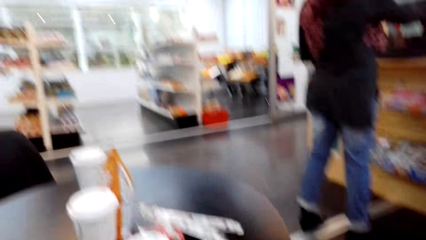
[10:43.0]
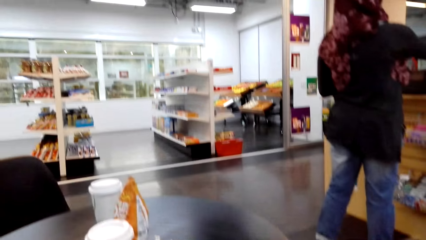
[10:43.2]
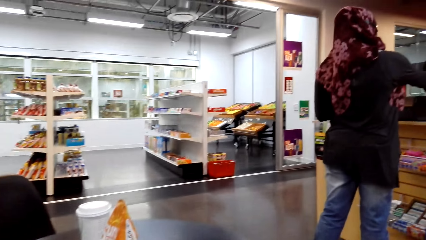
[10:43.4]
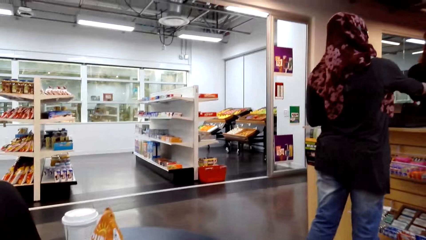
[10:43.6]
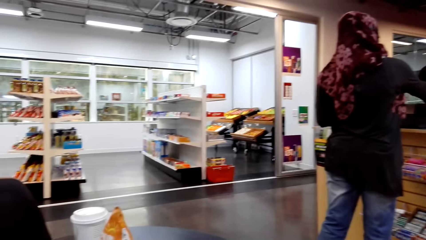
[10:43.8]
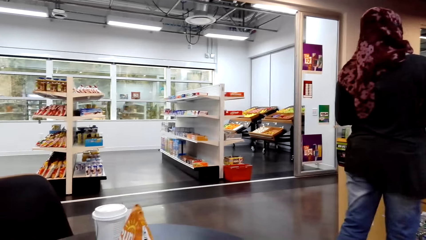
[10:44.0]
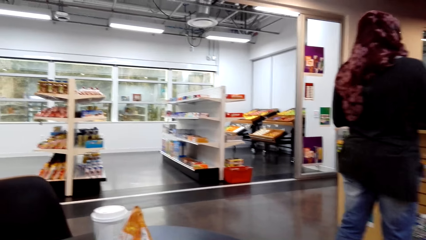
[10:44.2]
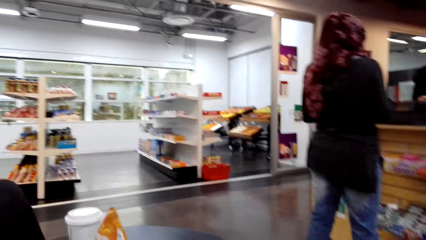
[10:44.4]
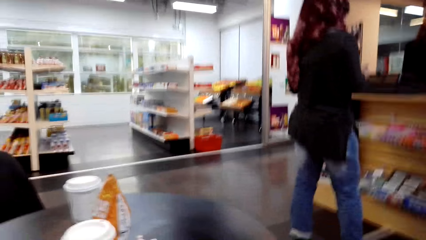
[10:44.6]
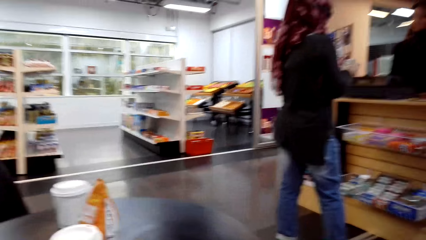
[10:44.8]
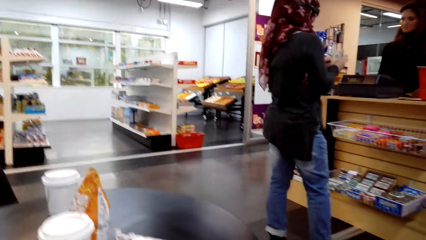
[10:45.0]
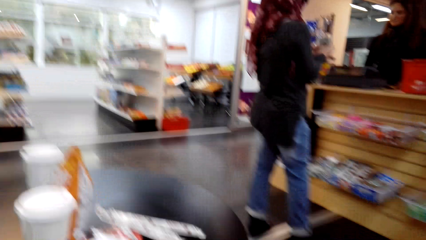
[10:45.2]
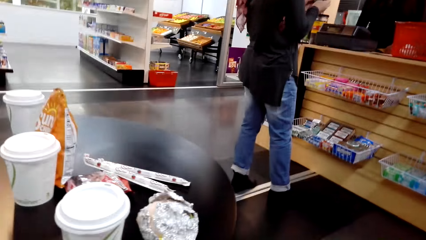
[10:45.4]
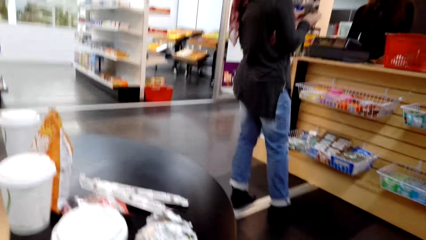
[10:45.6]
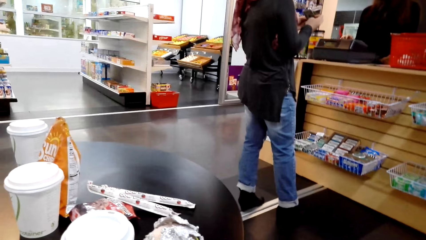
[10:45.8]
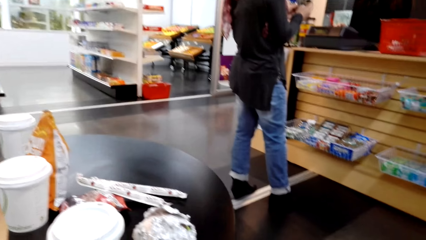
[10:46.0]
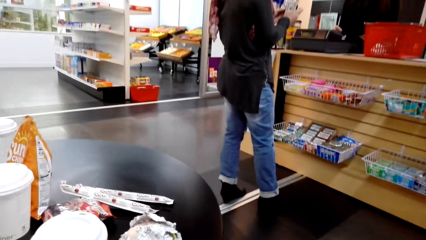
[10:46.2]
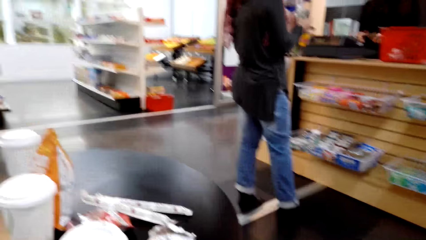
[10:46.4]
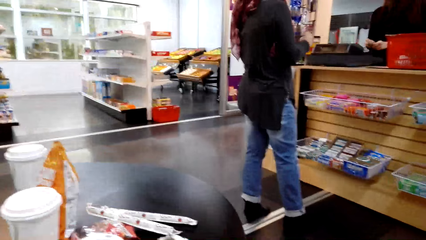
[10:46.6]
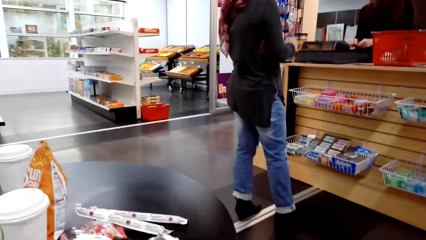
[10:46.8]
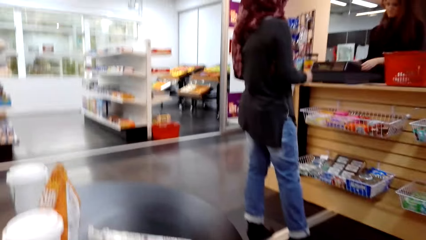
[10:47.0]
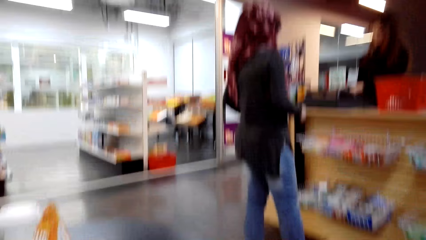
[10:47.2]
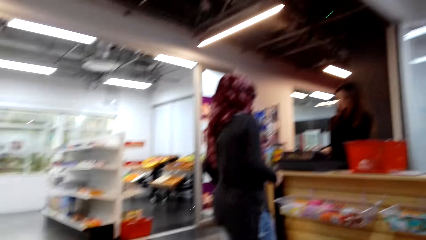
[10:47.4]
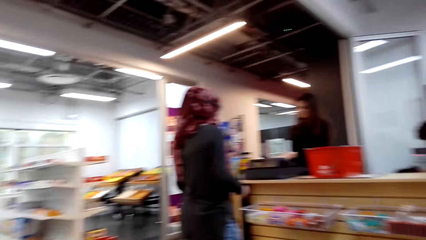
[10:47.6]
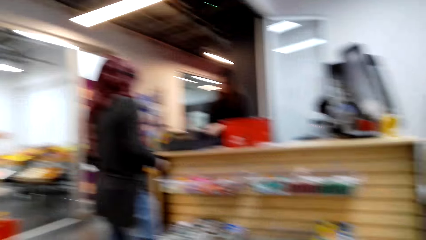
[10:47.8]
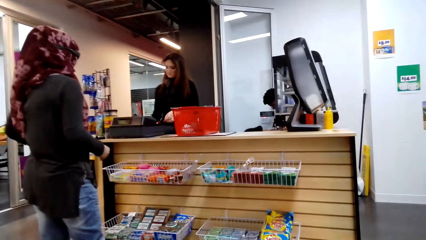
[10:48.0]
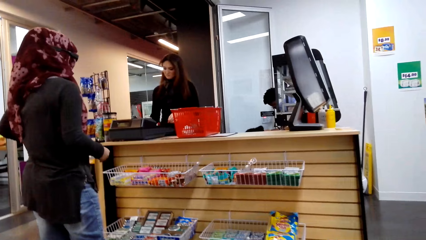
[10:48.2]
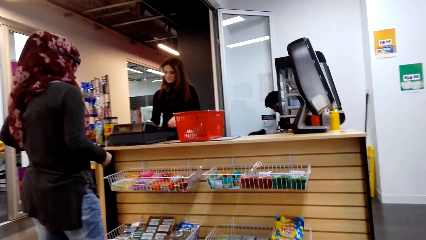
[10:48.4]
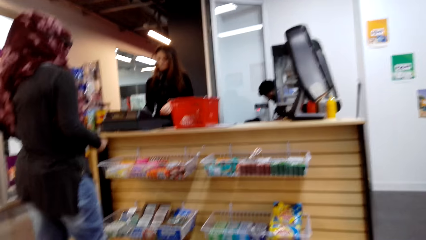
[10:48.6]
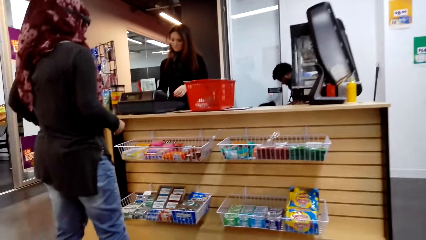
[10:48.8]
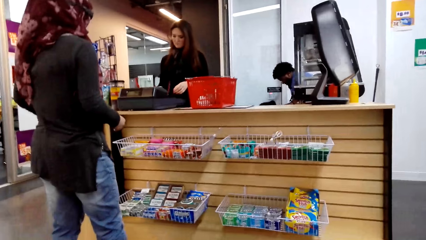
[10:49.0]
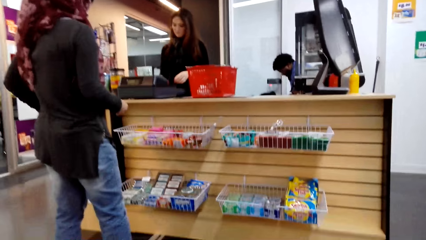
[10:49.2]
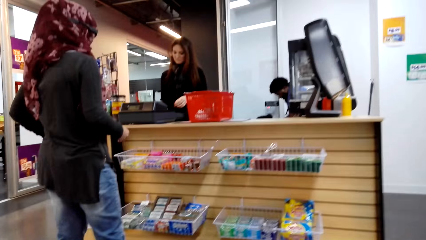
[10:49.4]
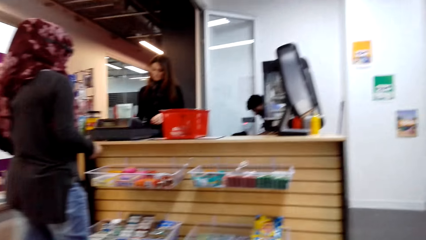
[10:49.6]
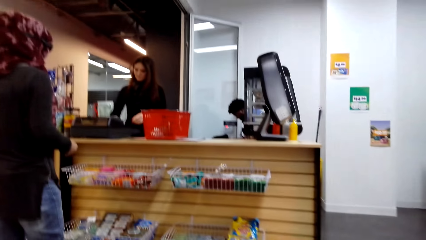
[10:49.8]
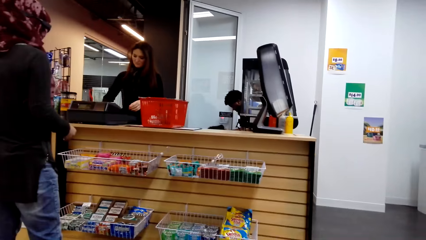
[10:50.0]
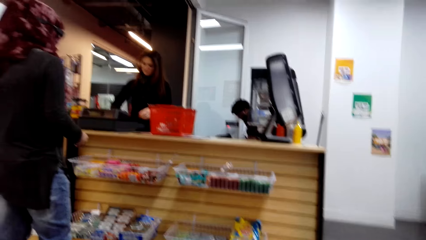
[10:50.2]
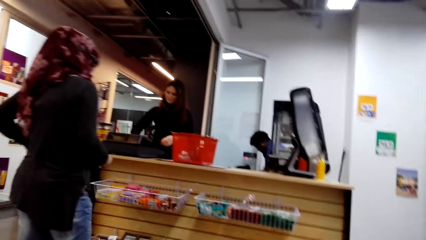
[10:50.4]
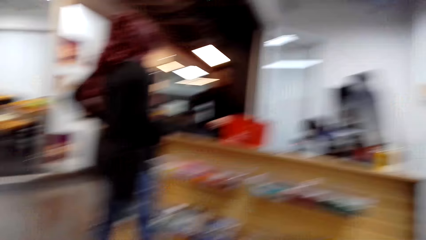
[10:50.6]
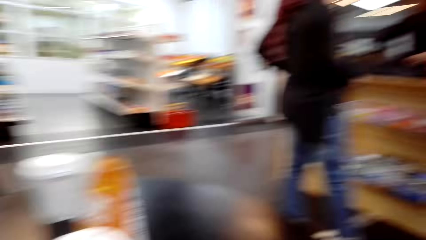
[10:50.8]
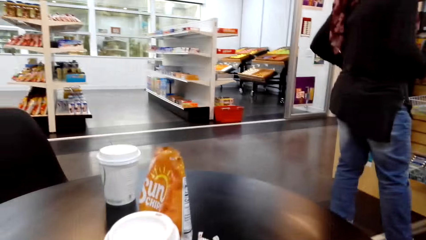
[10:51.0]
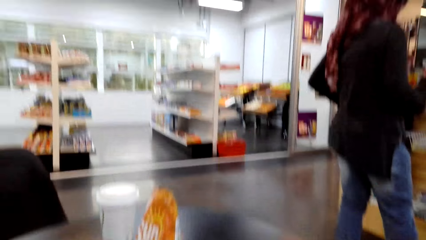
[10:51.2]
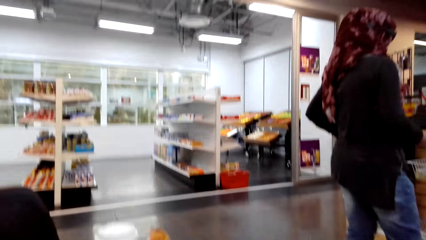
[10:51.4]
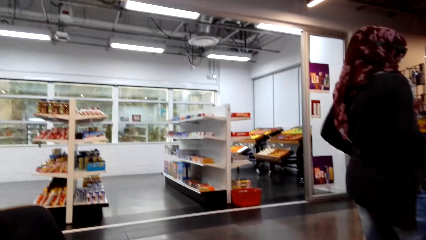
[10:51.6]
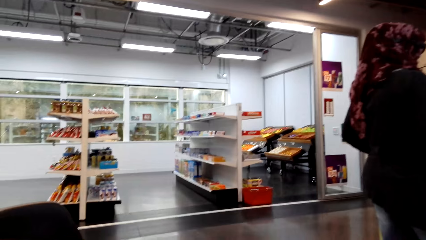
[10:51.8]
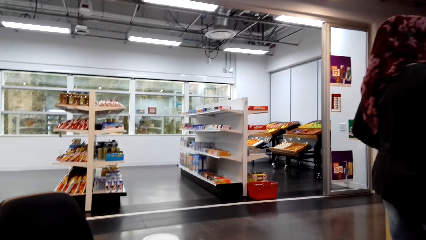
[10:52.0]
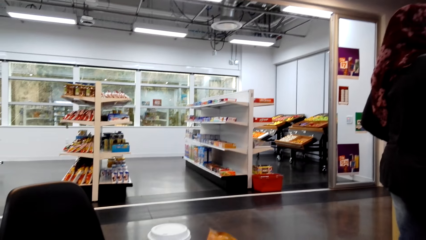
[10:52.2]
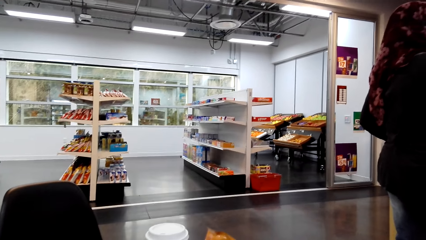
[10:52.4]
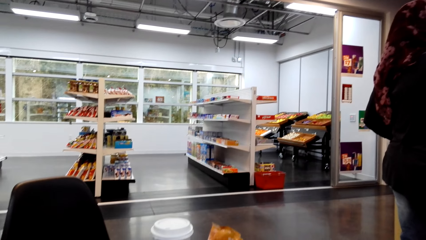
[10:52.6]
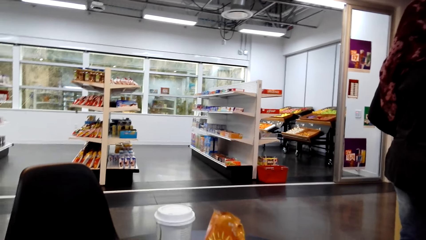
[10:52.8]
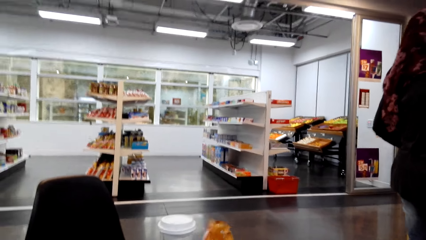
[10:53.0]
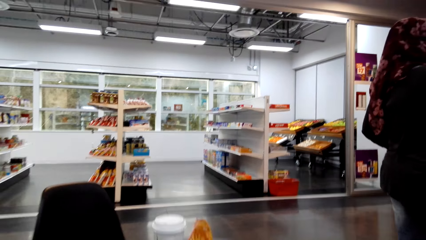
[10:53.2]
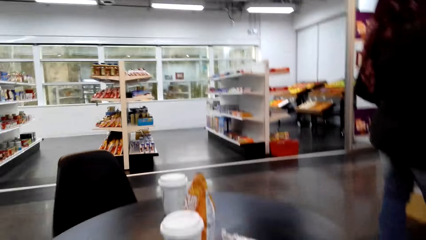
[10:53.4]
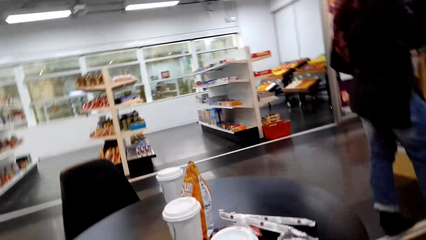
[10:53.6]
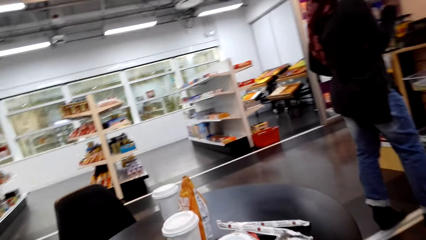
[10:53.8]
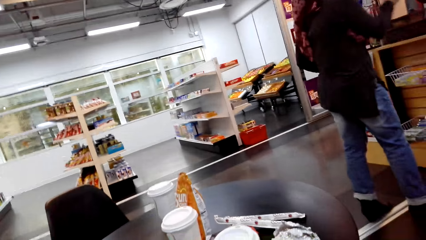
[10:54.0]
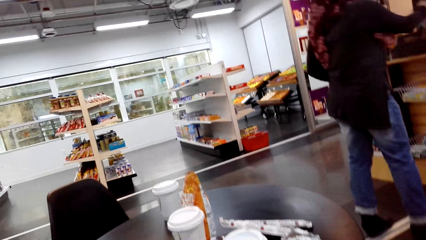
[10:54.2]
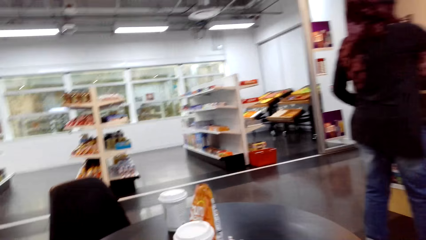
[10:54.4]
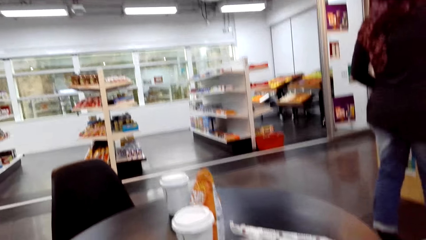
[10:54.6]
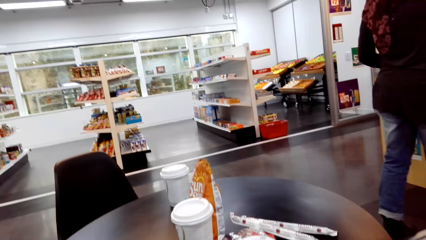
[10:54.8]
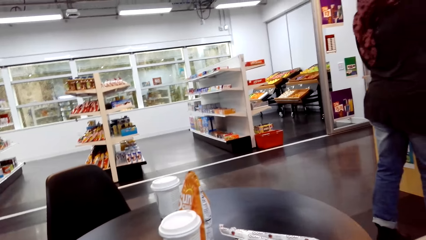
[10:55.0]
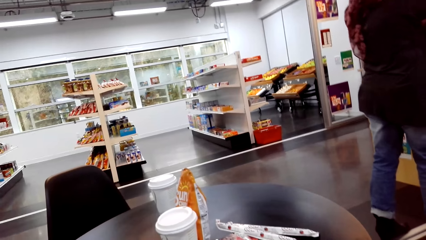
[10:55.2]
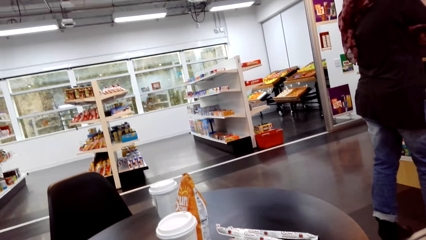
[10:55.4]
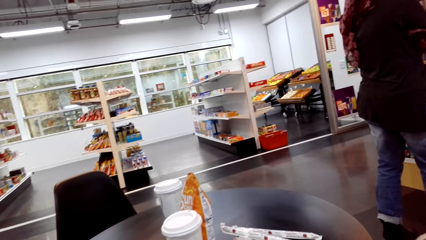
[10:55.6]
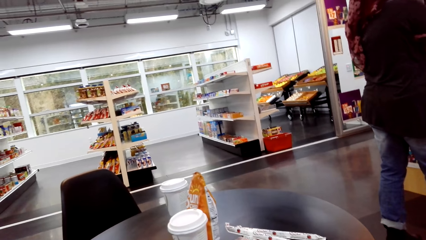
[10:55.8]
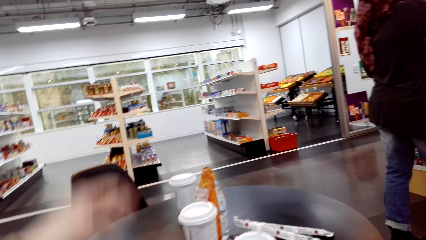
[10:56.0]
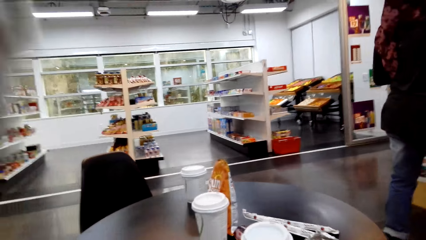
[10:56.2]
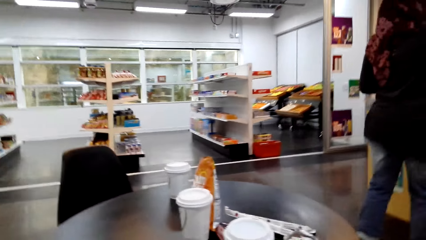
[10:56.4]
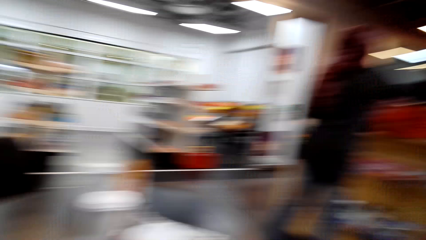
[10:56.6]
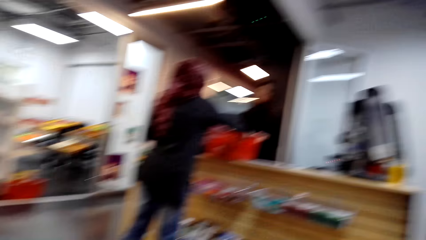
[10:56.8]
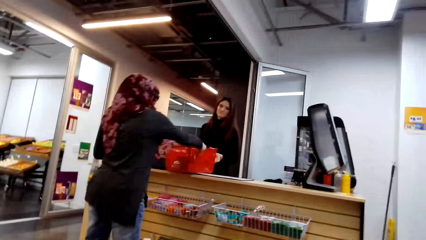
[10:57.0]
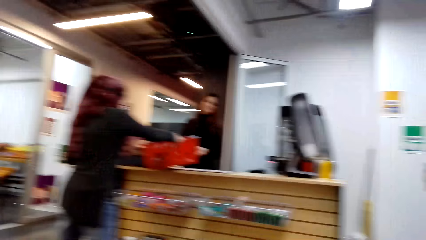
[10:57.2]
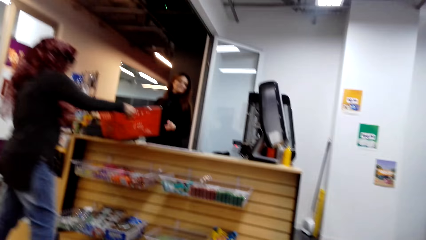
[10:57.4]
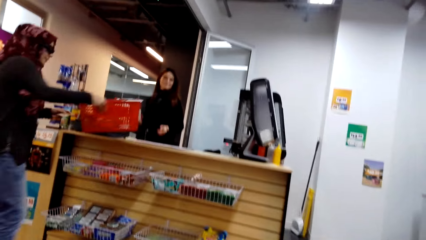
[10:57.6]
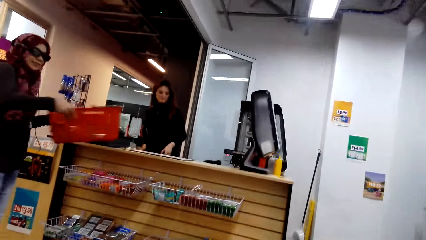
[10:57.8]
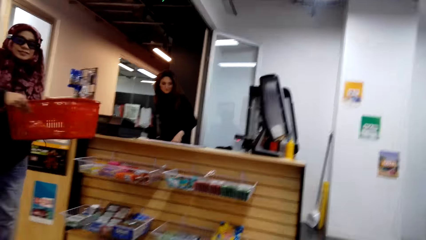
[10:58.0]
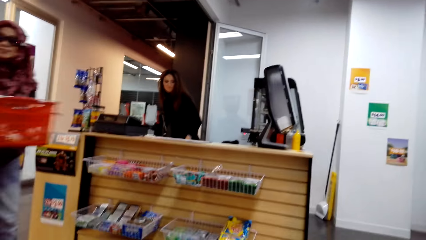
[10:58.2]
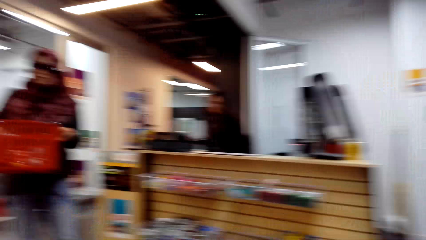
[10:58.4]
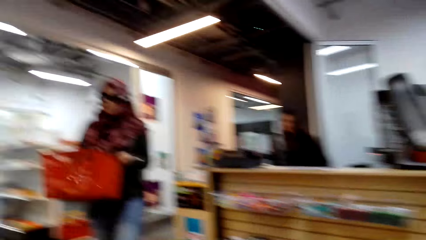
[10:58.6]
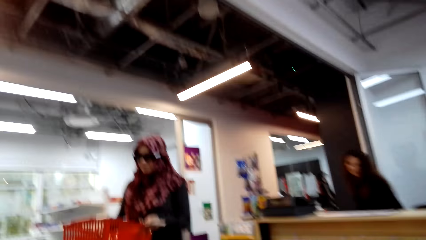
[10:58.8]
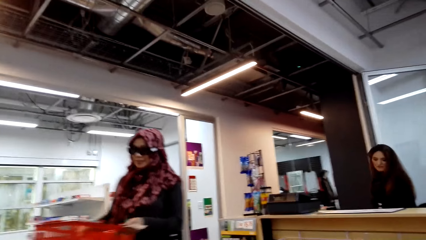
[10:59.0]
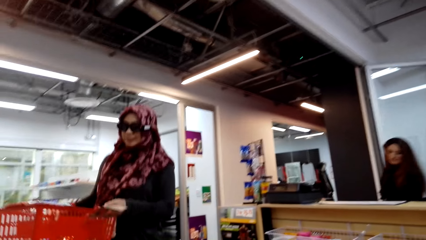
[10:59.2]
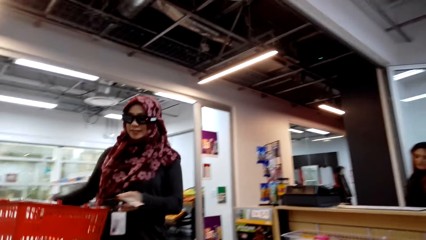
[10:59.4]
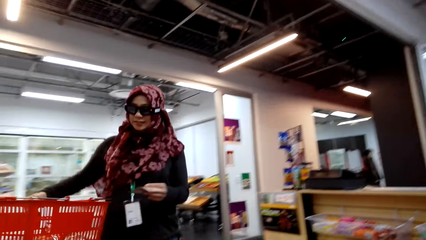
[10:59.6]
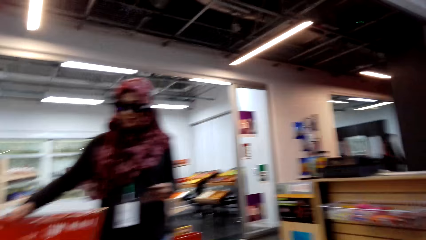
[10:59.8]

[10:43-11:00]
The camera wearer looks at a woman. She looks around the supermarket. She carries her hands up.
